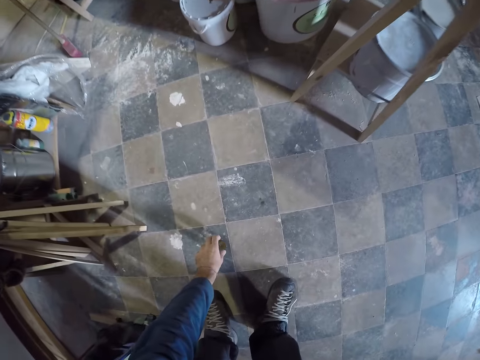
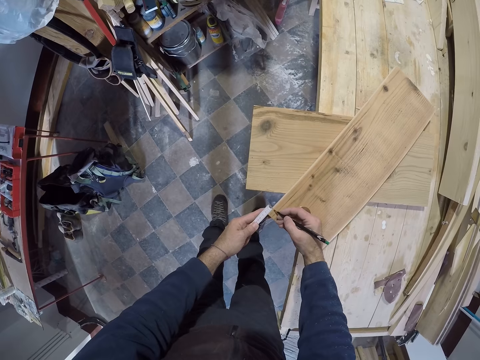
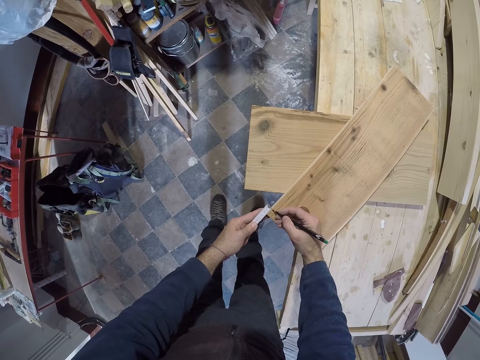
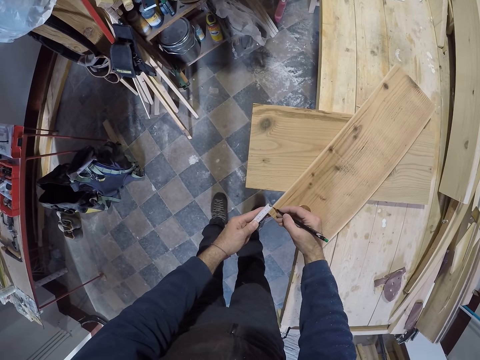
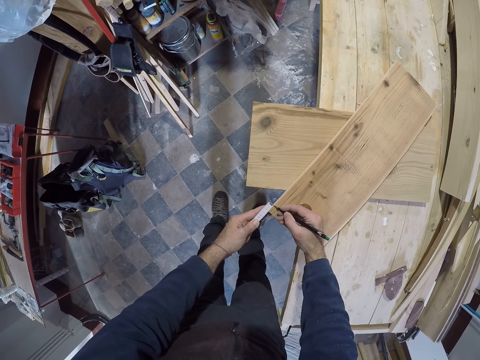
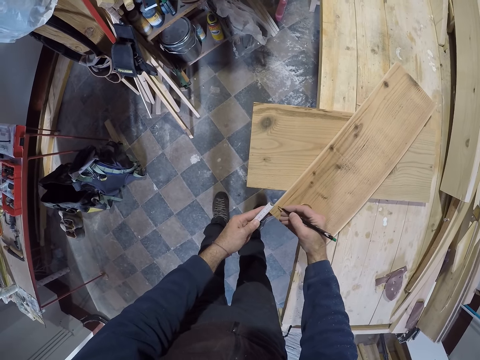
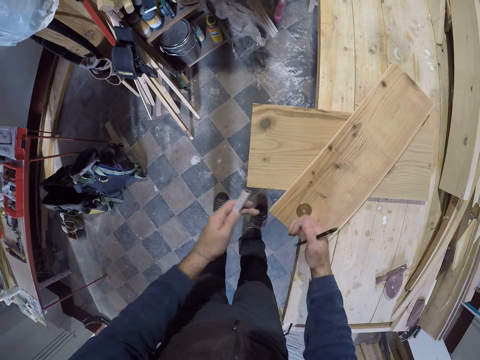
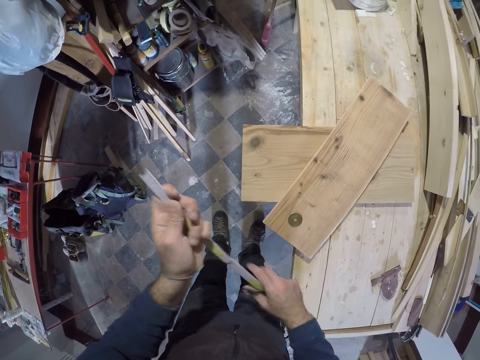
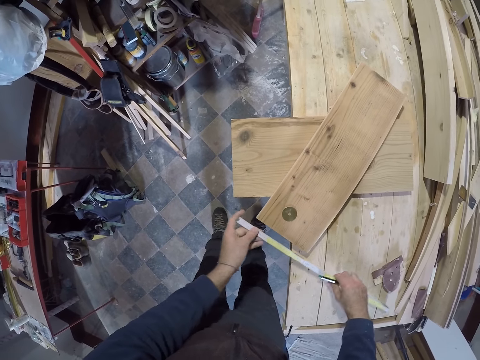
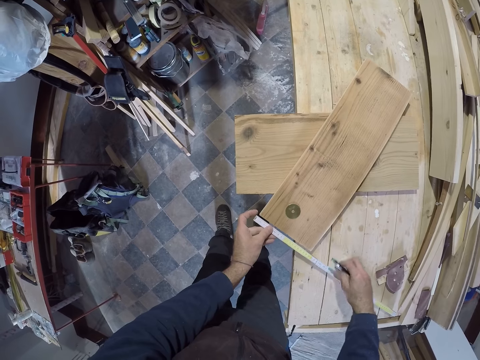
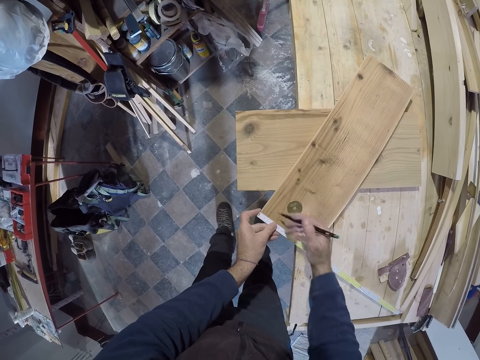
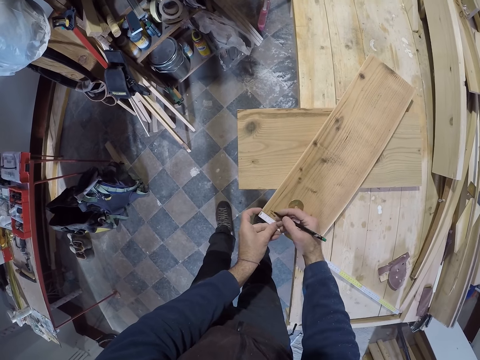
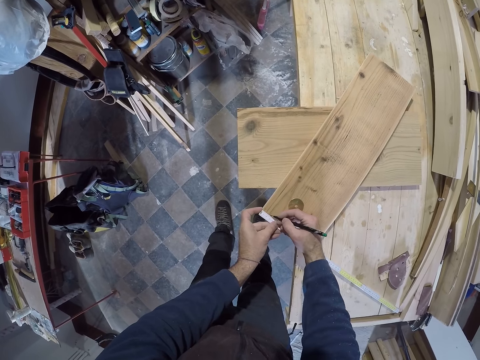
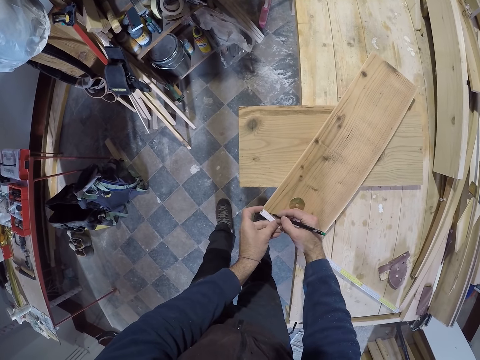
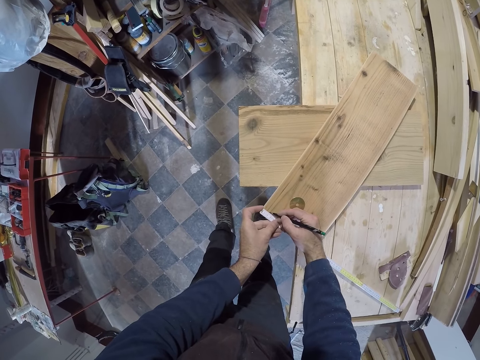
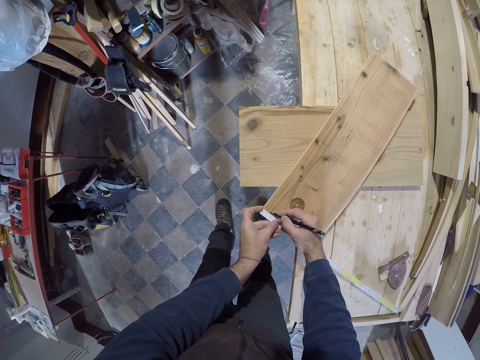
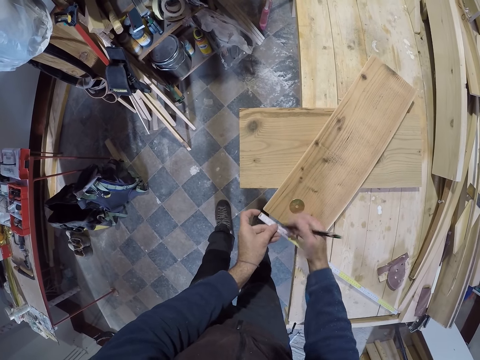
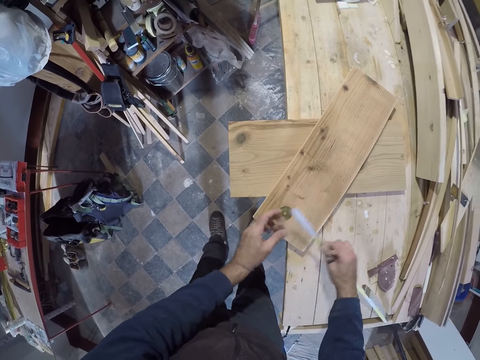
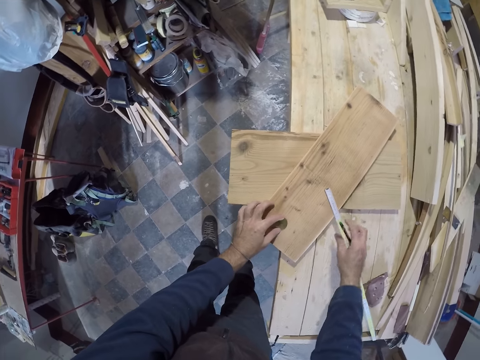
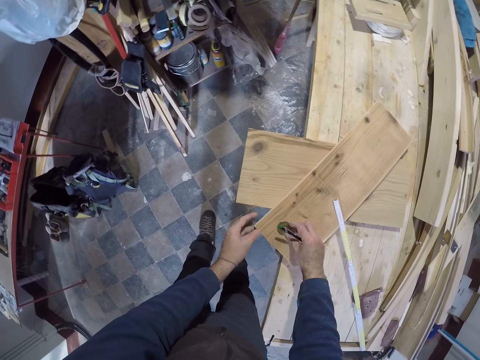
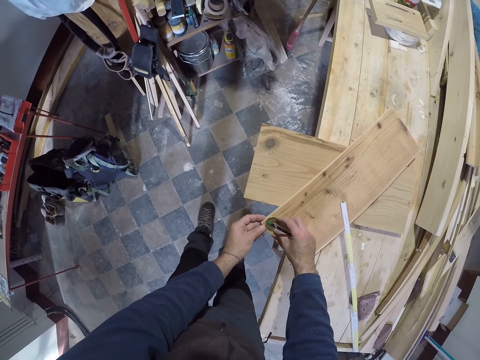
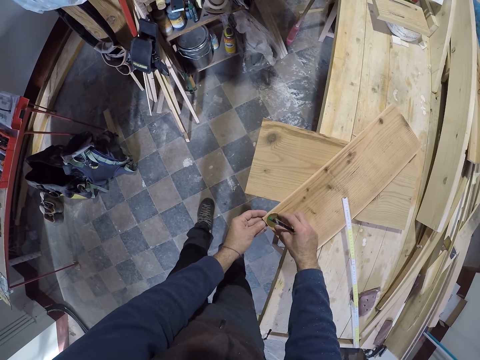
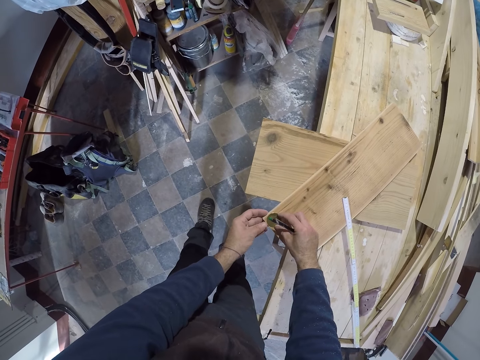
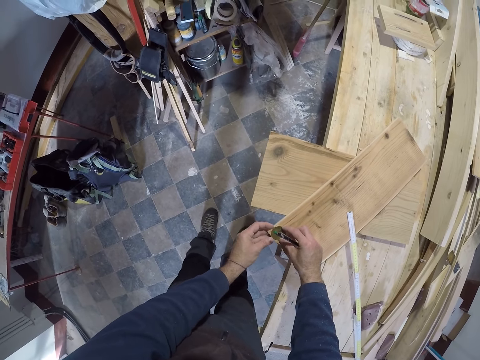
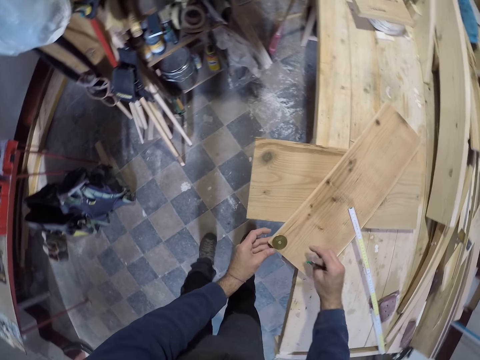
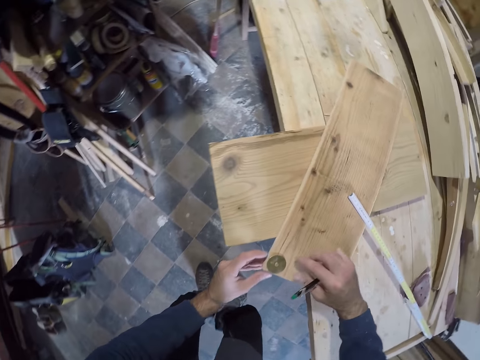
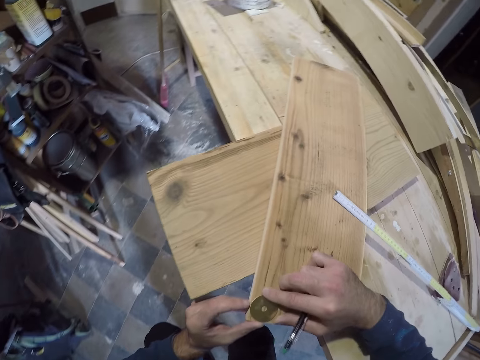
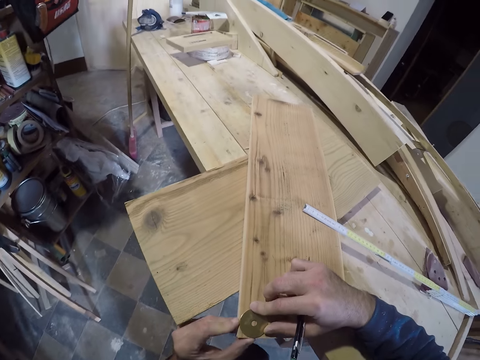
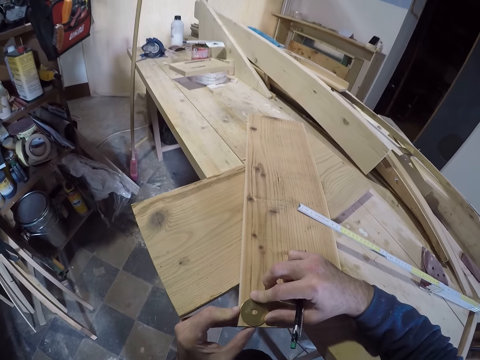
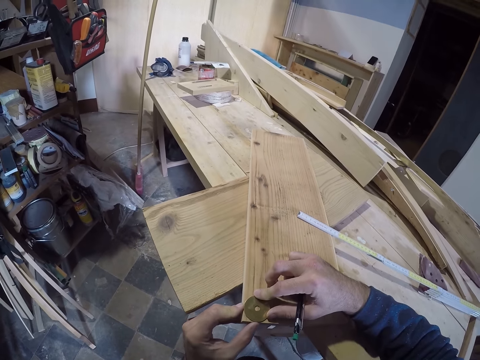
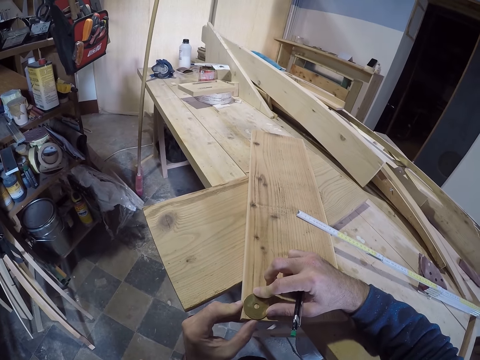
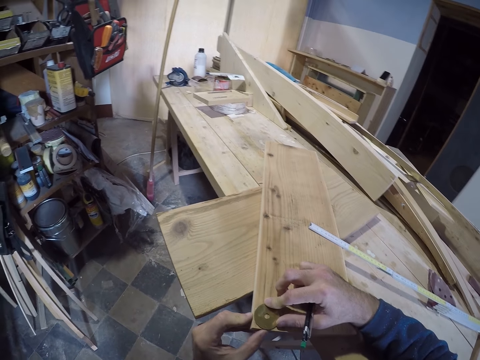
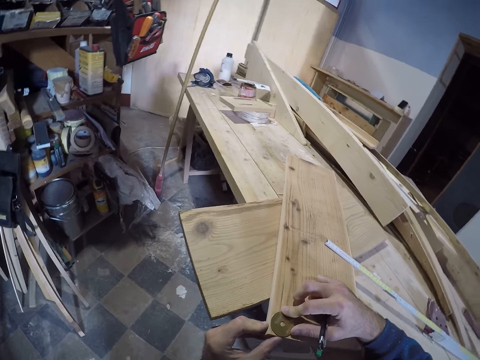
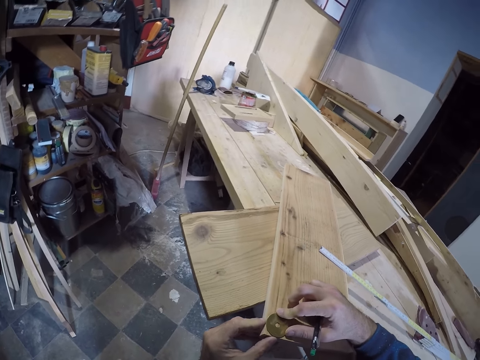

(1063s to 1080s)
The camera wearer picks up the round measurement from the floor with his left hand. He marks the plank on the table with the pencil in his right hand. He measures the planks on the table with the measuring tape in his right hand. He marks the plank on the table with the pencil in his right hand. He drops the measuring tape on the wood on the table with his right hand. He picks up an object on the table. He adjusts the round measurement on the plank with his right hand. He puts the object on the edge of the wood. He squats.

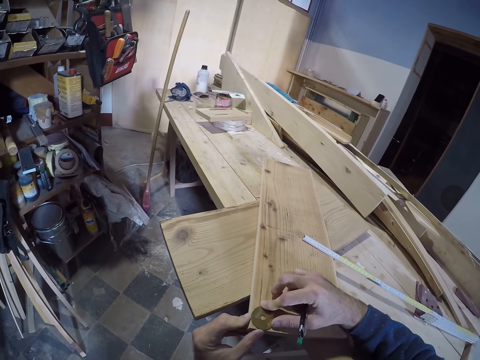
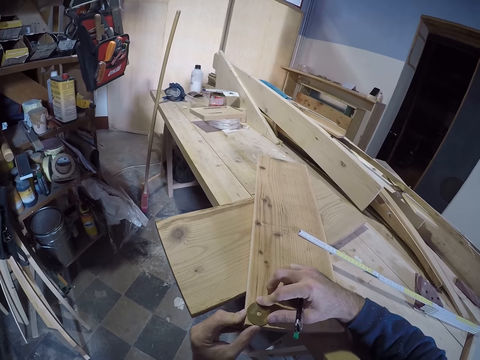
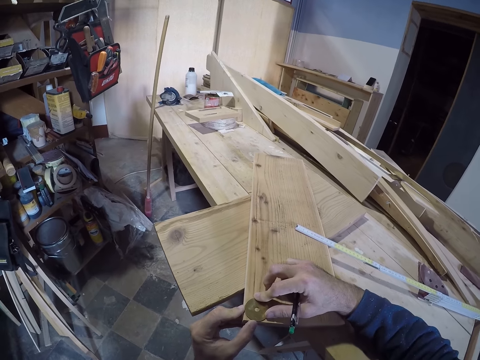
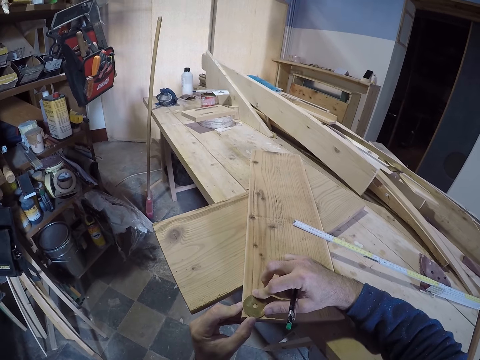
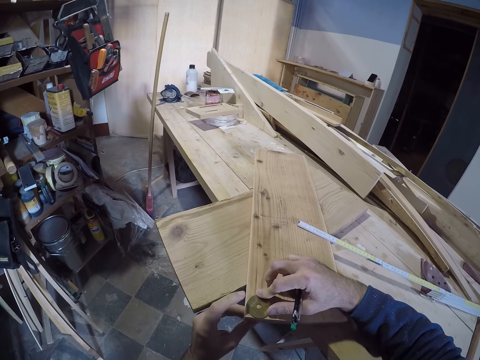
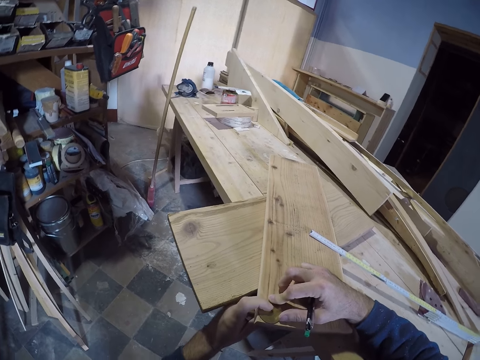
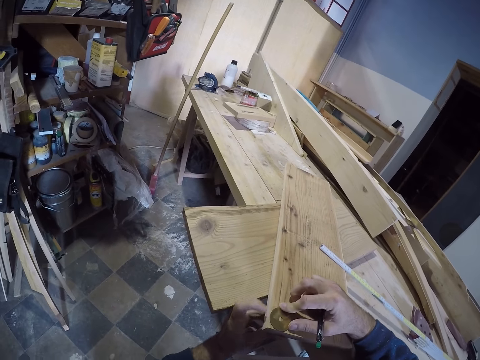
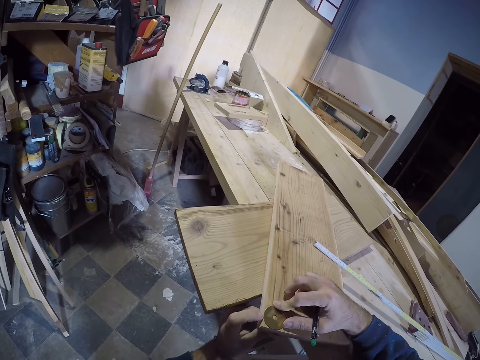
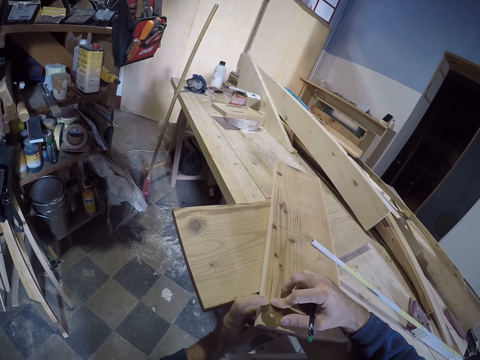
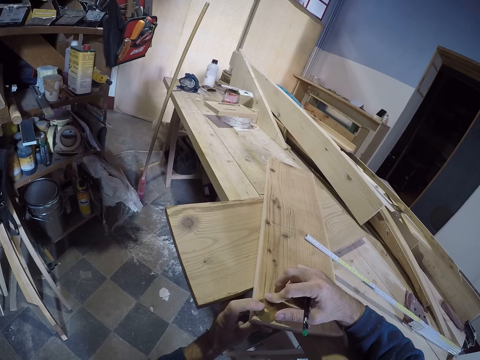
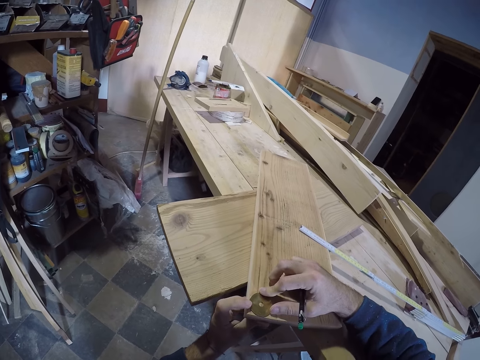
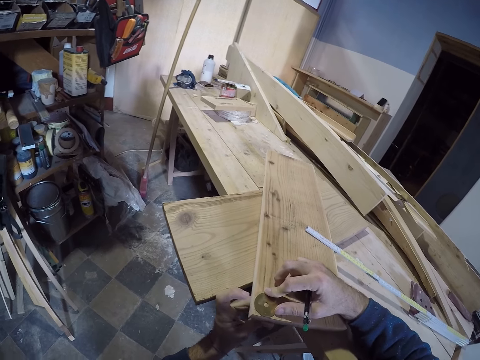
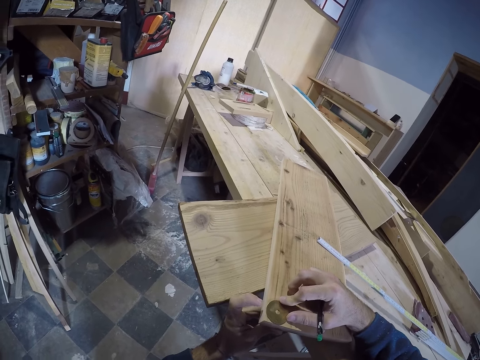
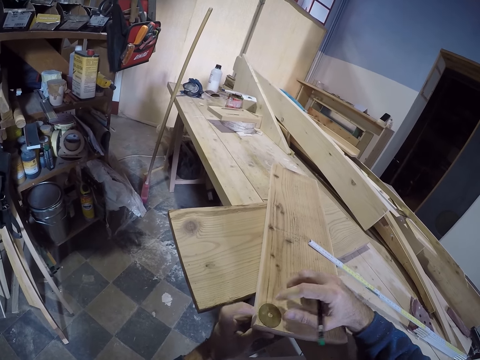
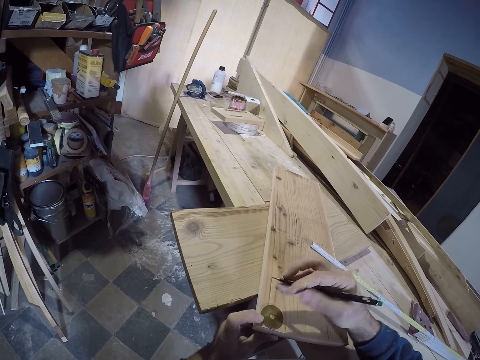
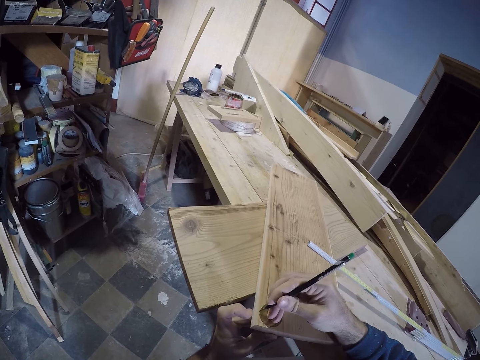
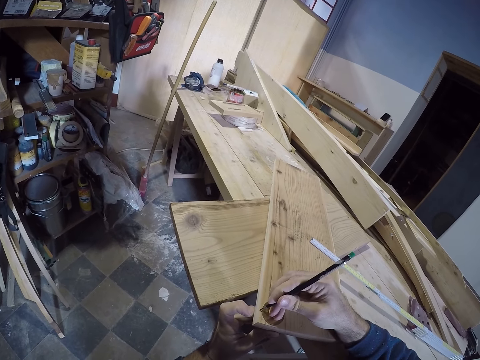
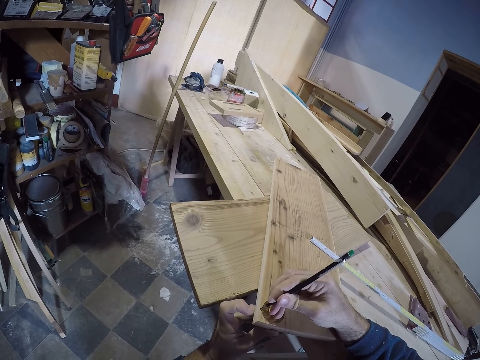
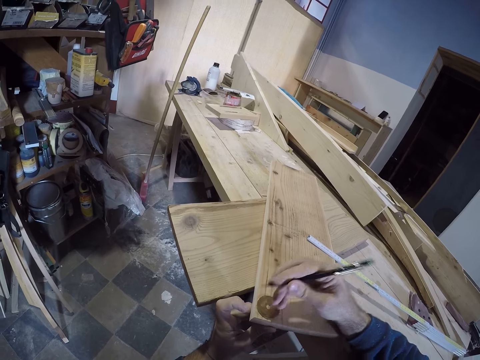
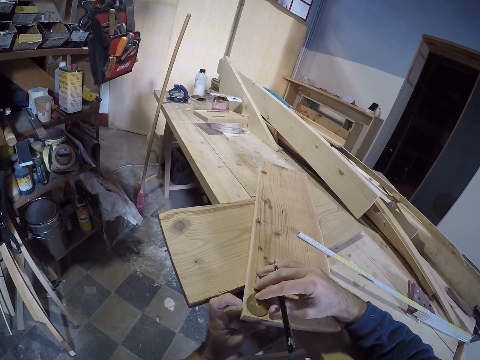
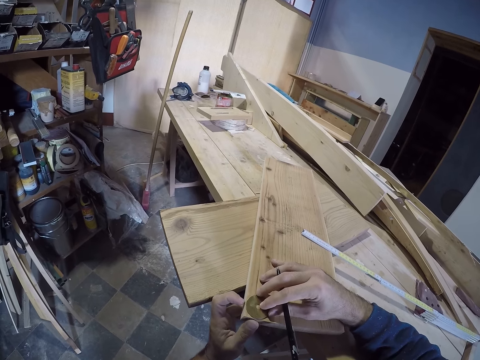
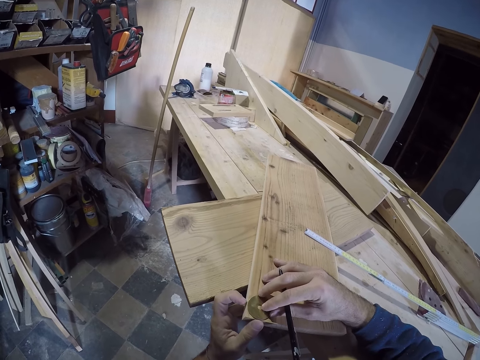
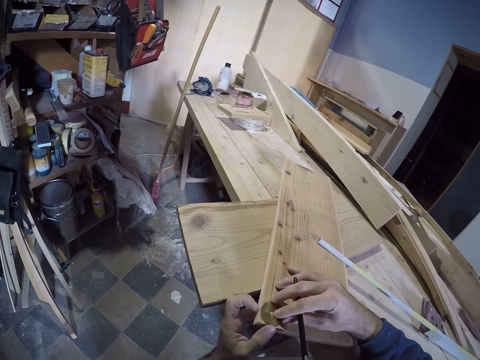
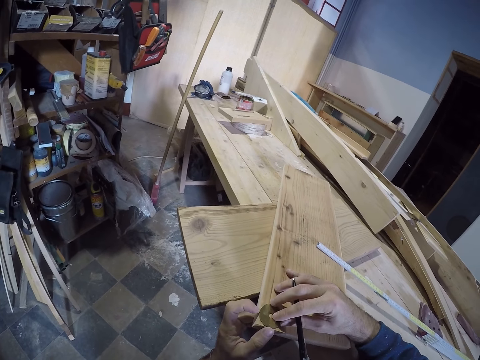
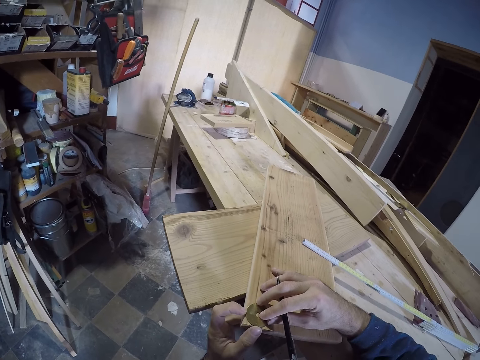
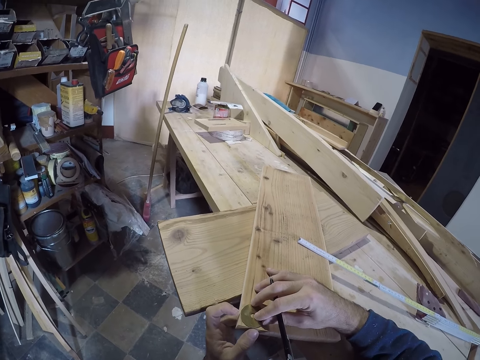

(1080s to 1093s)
The camera wearer marks the plank on the table with the pencil in his right hand, on the edge of the wood. He adjusts the round measurement on the plank with both hands.
